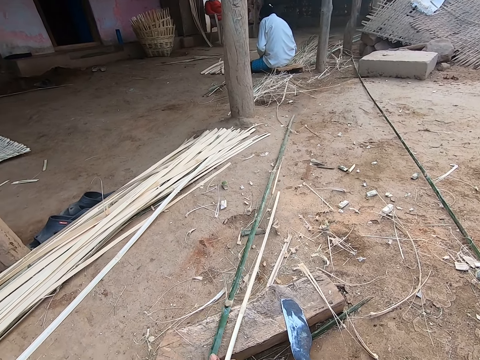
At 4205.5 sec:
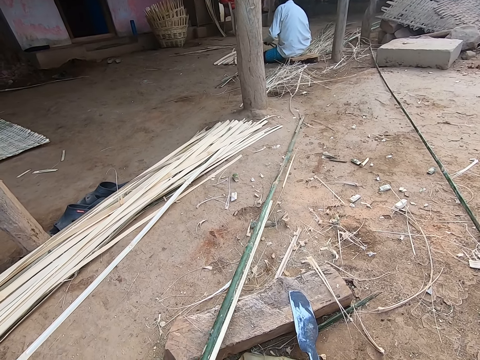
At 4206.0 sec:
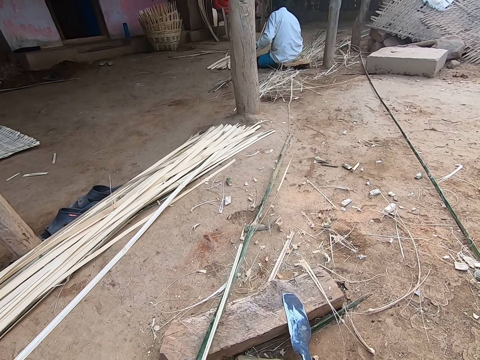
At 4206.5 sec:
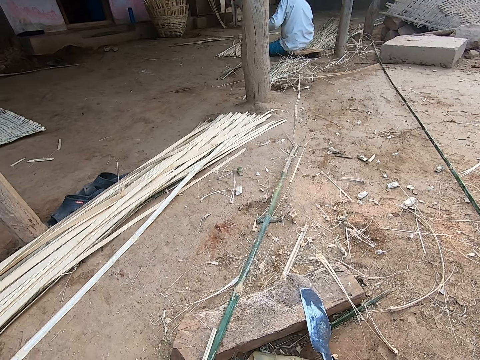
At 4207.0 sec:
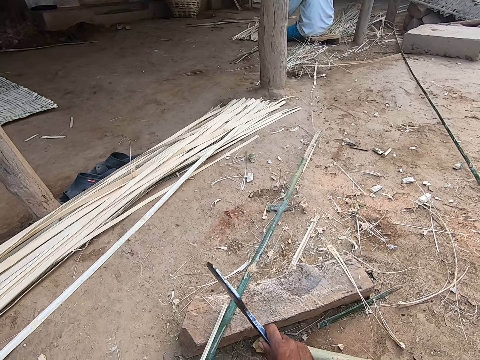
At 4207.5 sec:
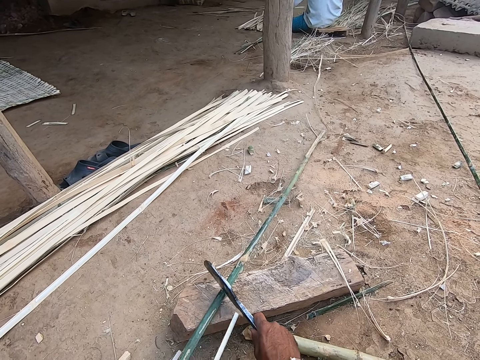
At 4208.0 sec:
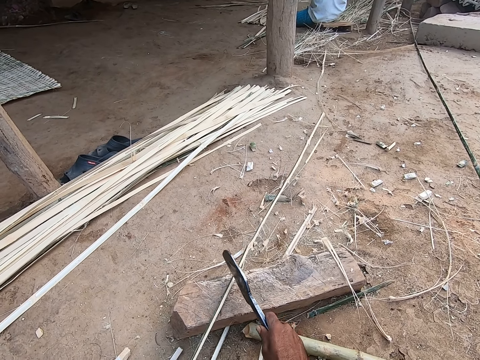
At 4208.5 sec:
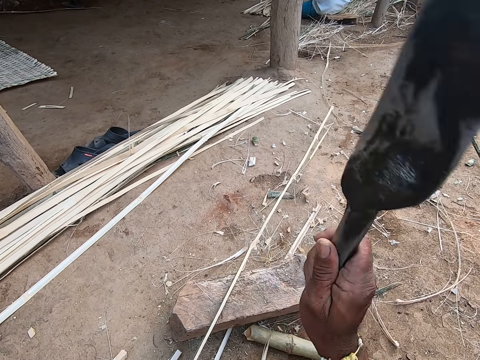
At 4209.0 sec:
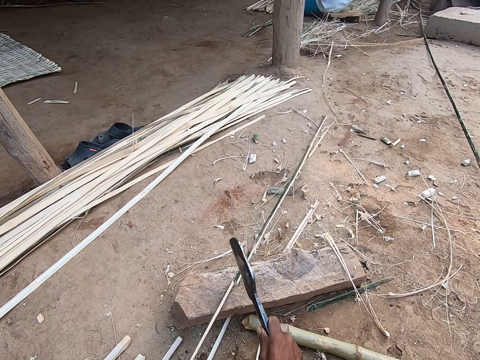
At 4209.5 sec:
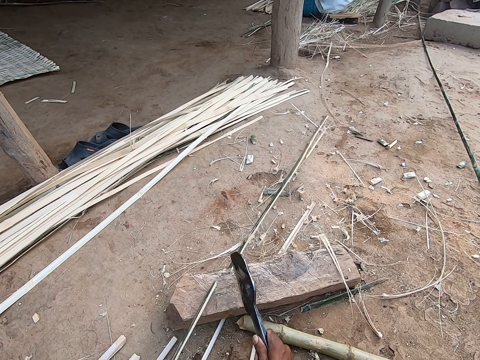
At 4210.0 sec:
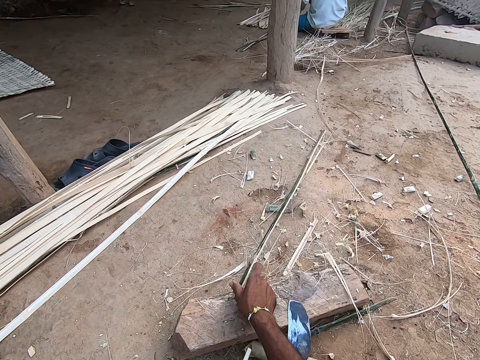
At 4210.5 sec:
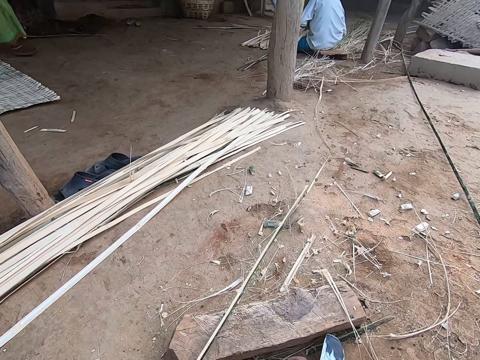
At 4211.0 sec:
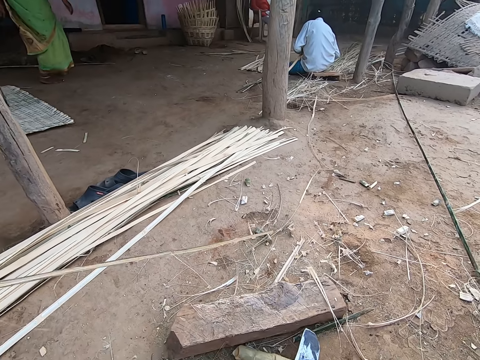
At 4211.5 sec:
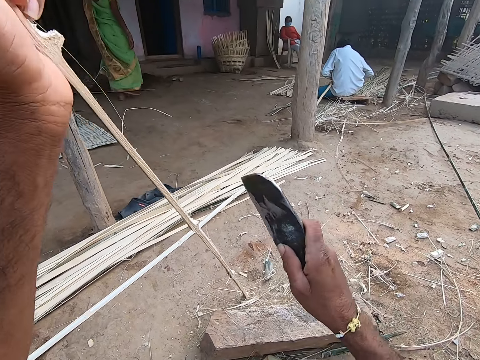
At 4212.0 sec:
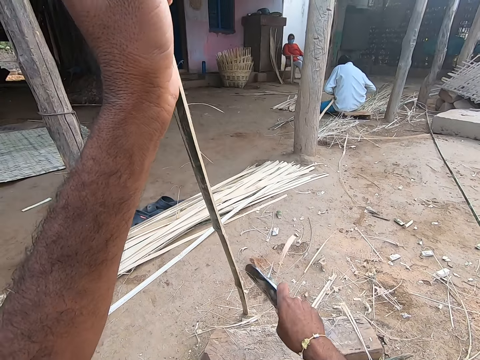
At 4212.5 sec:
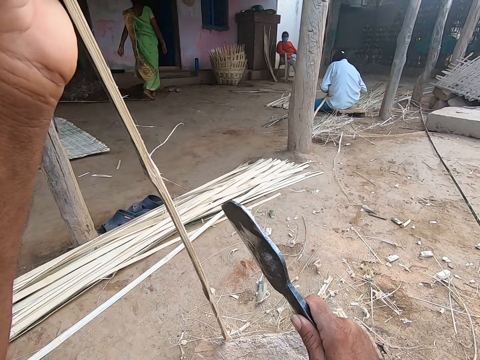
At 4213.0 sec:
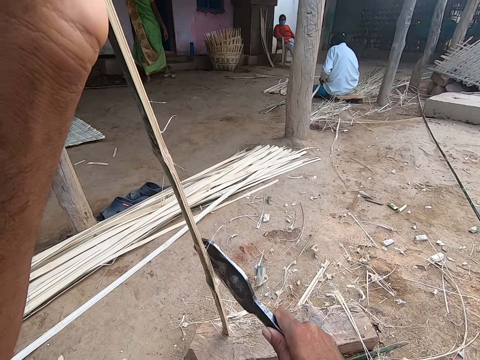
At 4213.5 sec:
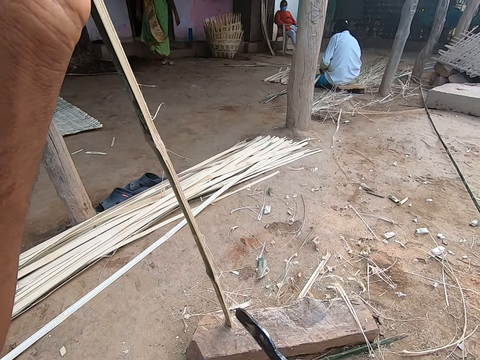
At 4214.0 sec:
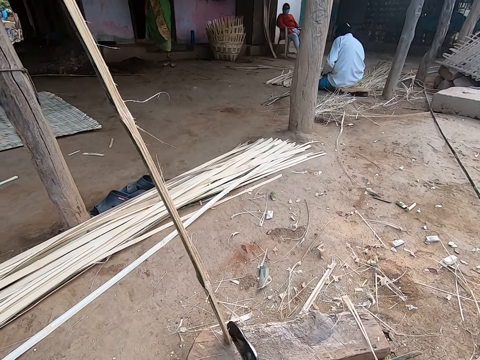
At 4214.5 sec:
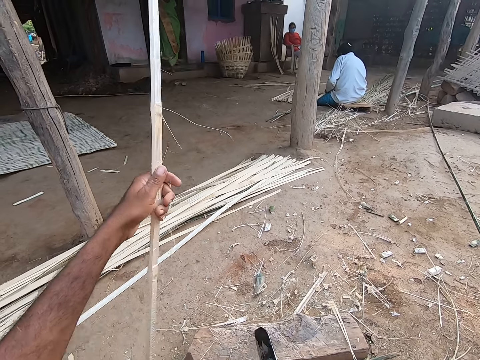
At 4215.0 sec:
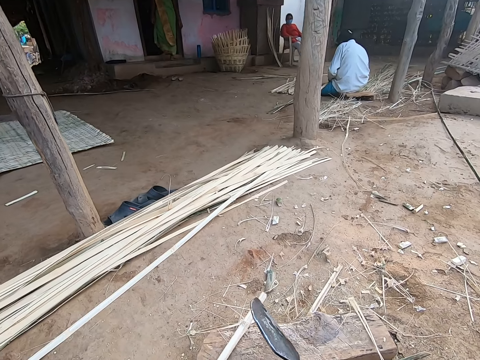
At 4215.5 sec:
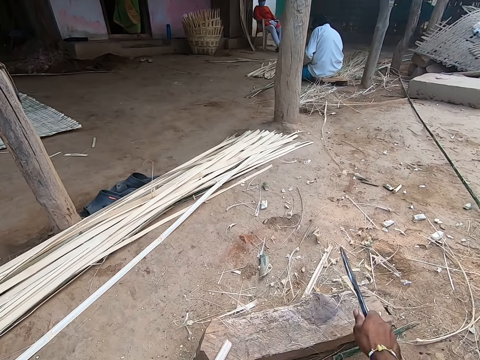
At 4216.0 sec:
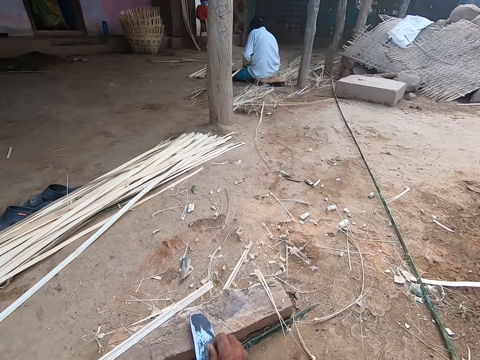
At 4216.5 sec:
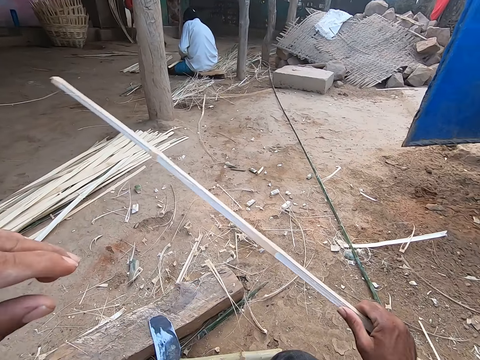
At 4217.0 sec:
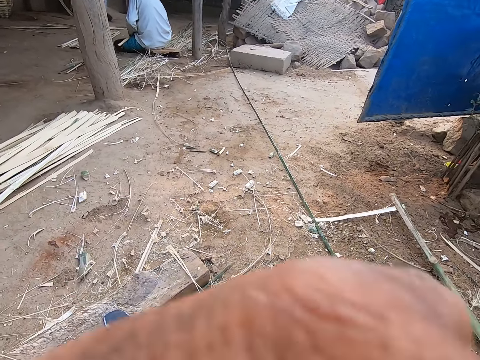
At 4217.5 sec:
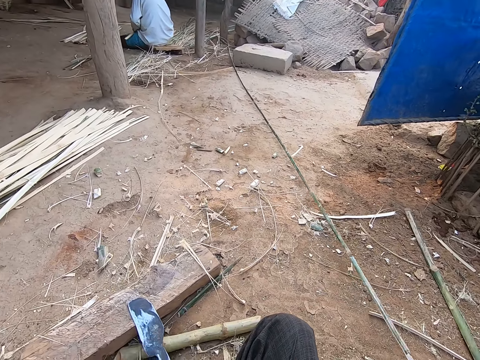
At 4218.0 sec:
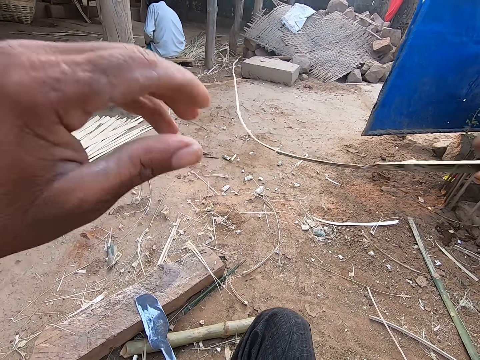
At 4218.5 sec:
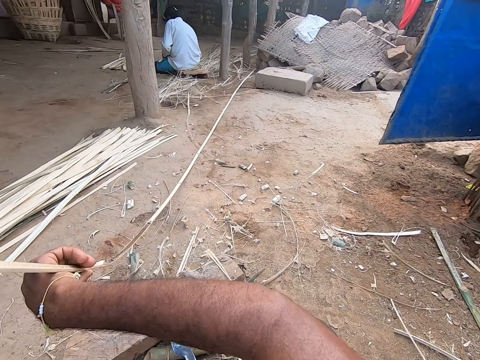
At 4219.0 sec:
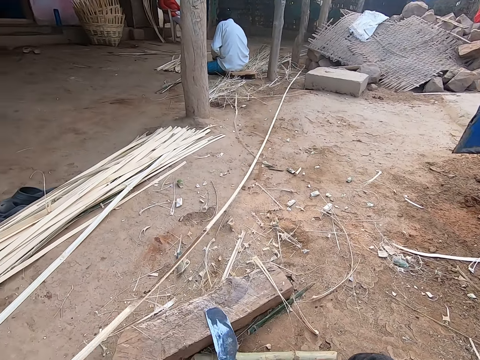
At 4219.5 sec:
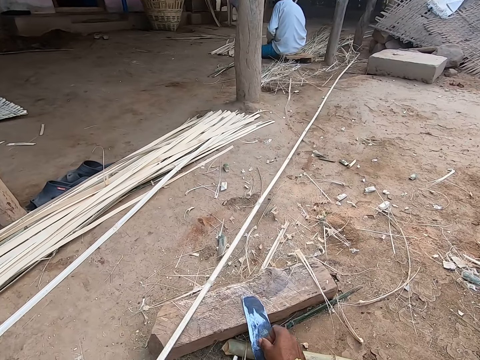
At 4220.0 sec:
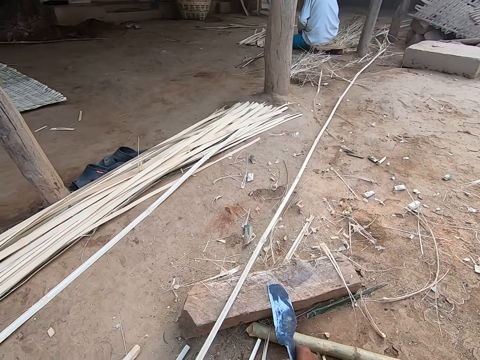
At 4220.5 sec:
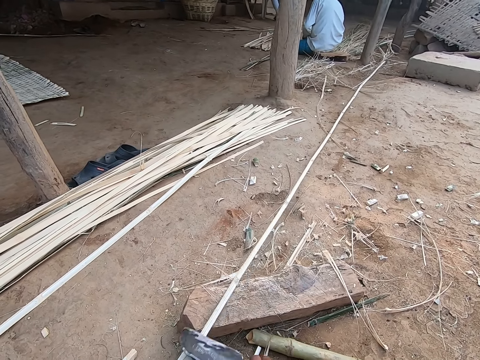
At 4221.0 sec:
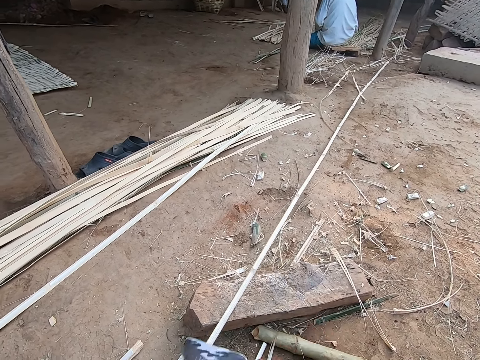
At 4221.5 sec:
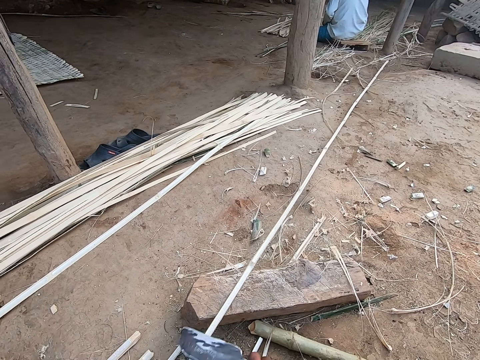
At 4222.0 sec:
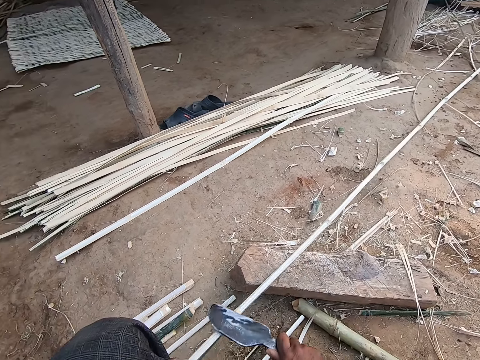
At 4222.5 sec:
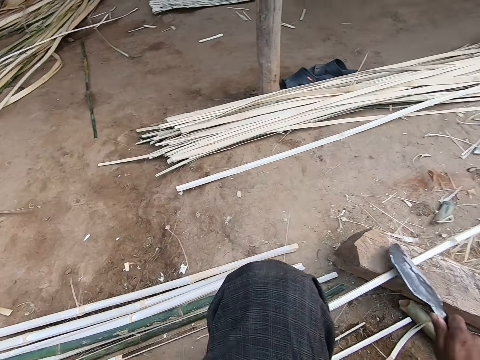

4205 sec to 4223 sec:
The camera wearer picks up the knife from the plank with his right hand. He cuts the bamboo strip on the plank with the knife in his right hand. He drops the knife on the plank with his right hand. He adjusts the bamboo strip on the plank with his right hand. He lifts the bamboo strip on the ground with his left hand. He scrapes the bamboo strip on the ground with the knife in his right hand. He removes the parts of the bamboo. He scrapes the bamboo on the plank with the knife in his right hand. He adjusts the bamboo. He removes parts of the bamboo using a sharp object. He drops the knife on the plank with his right hand. He drops the bamboo strip on the ground with his right hand. He holds the bamboo stick with the other hand. He stretches his hand and drops his hand. He picks up a bamboo strip from the ground with his right hand. He stretches his hand. He places the bamboo strip on the plank with his hands. He picks up the knife from the plank with his right hand. He scrapes the bamboo strip on the plank with the knife in his right hand. He removes parts of the bamboo with the sharp object.

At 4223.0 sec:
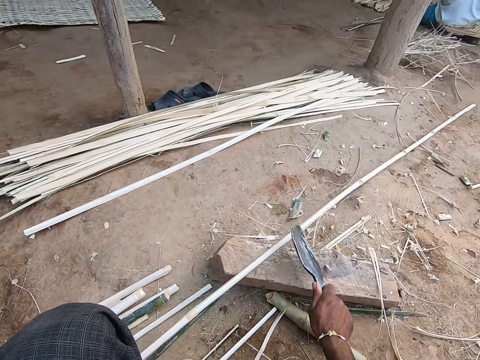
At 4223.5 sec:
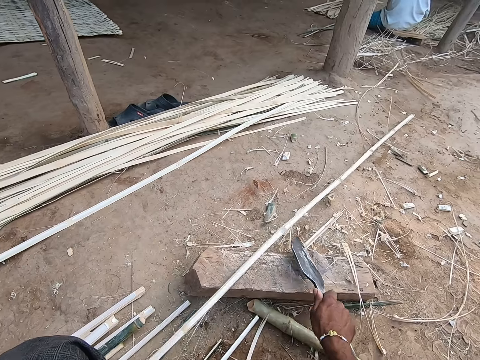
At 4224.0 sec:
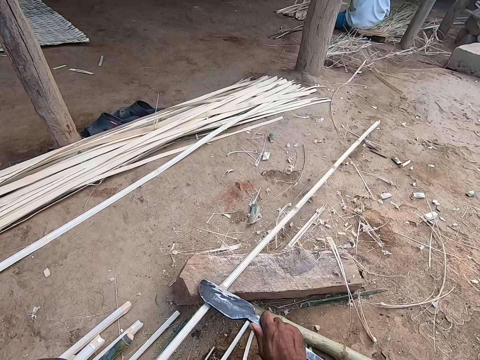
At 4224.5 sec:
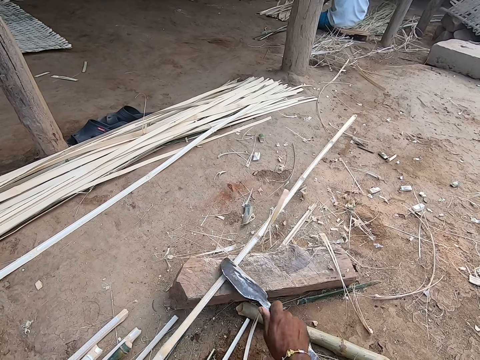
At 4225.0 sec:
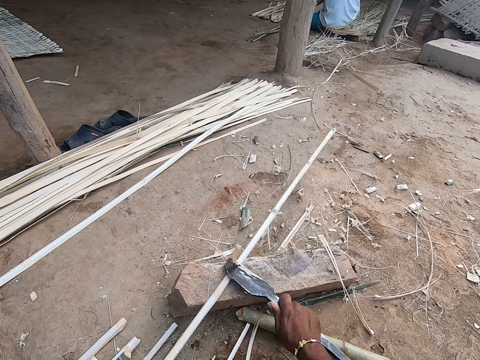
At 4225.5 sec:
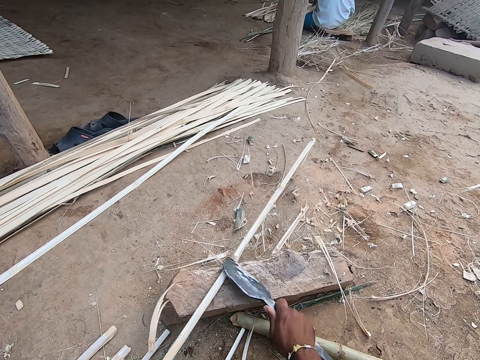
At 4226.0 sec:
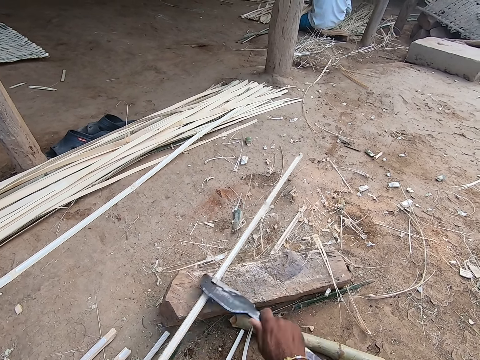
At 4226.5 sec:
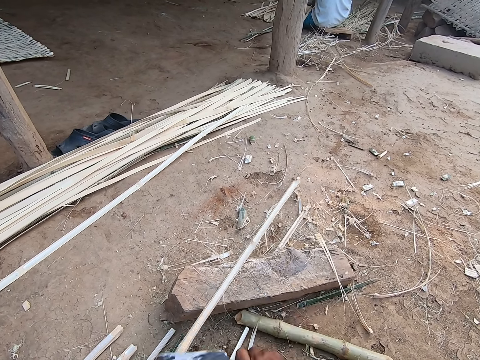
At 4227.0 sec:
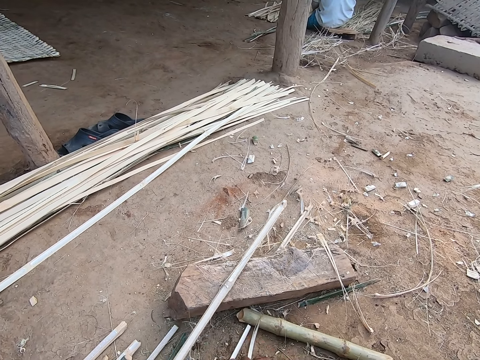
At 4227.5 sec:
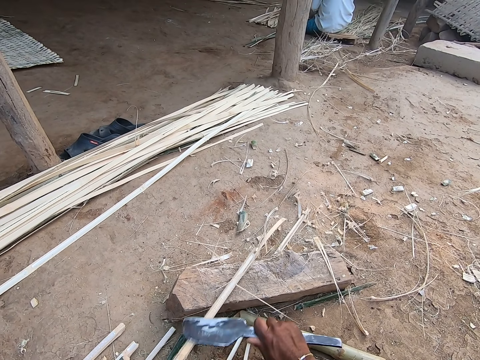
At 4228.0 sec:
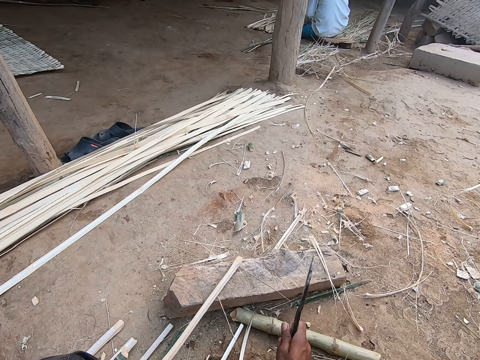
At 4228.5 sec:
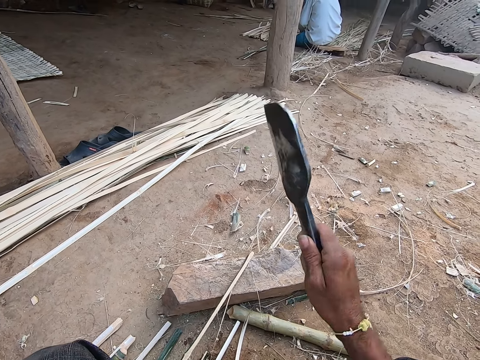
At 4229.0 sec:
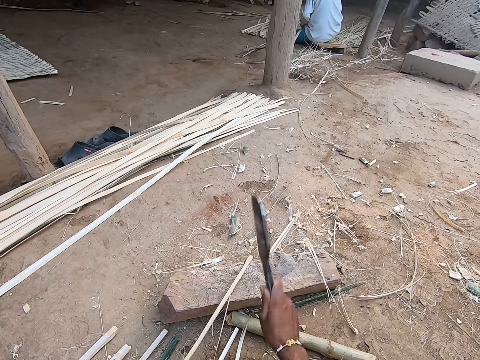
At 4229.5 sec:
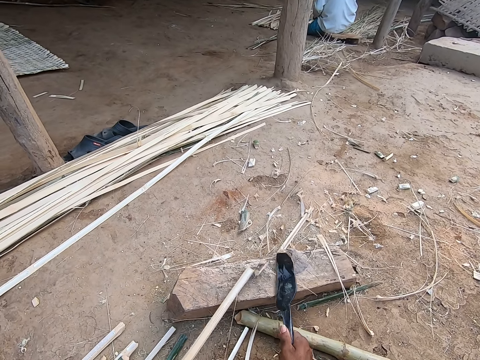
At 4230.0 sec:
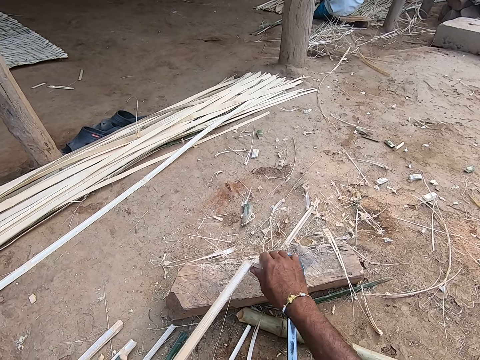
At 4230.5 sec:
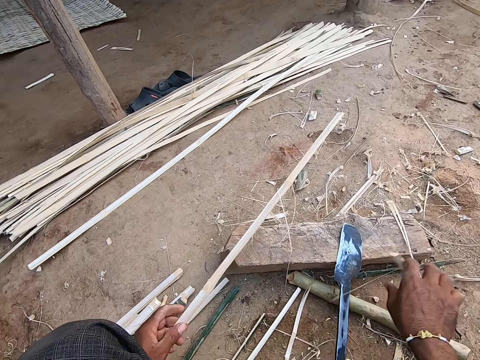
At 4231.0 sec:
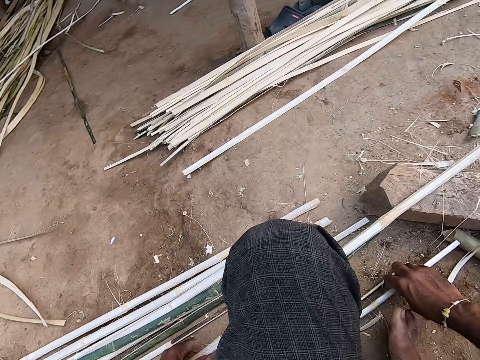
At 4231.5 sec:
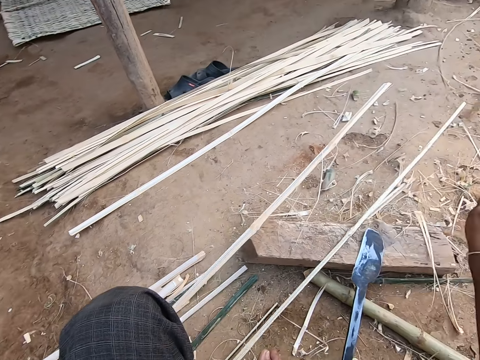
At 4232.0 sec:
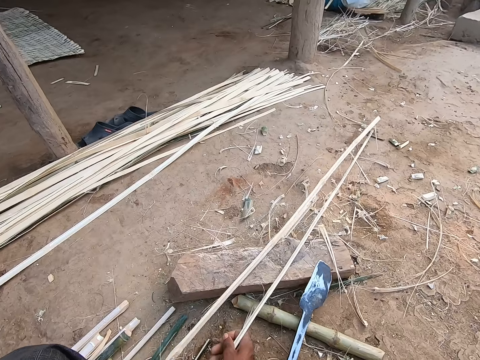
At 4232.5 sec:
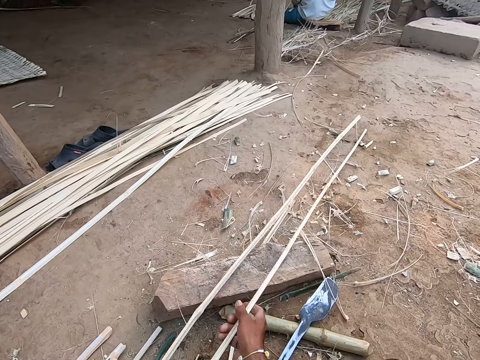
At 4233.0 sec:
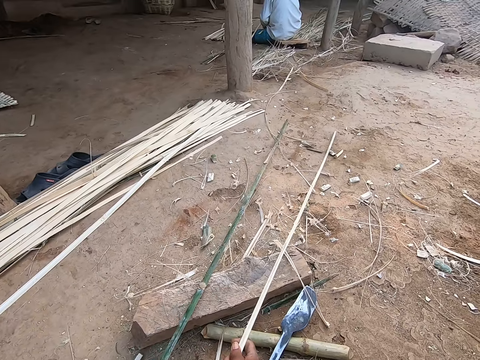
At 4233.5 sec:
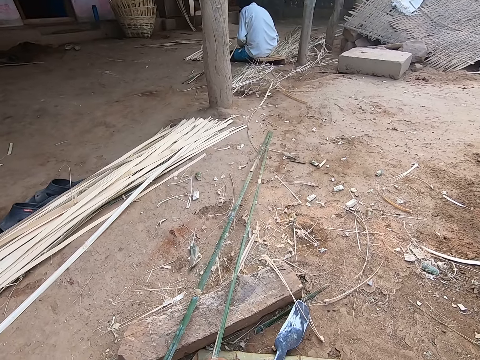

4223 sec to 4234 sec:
The camera wearer cuts the tip of the bamboo strip on the plank with the knife in his right hand. He drops the knife on the plank with his right hand. He peels off the tip of the bamboo strip with his right hand. He drops the cut part of the bamboo. He moves a bamboo strip from the ground to the plank with his right hand. He adjusts two bamboo strips on the planks with his hands. He picks the bamboo stick.
